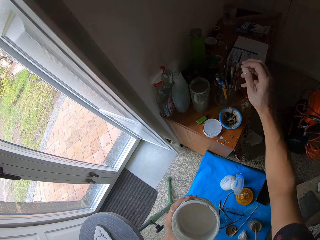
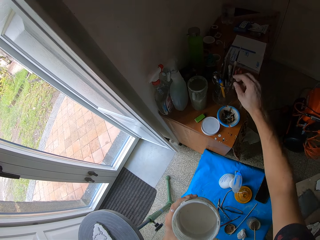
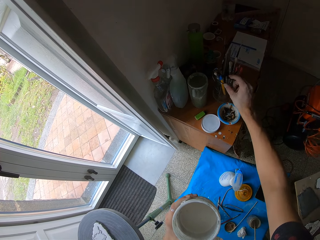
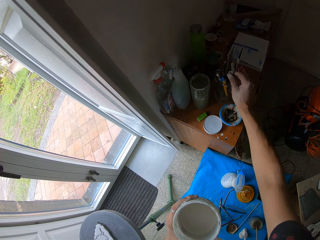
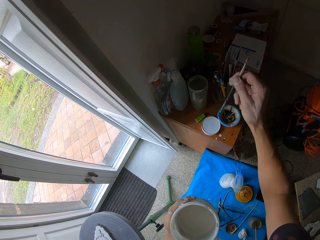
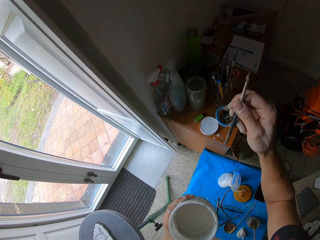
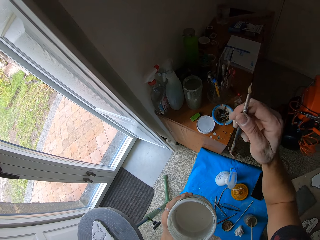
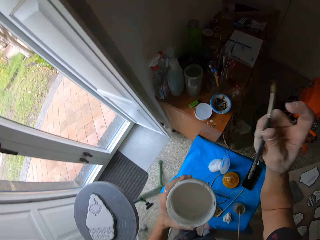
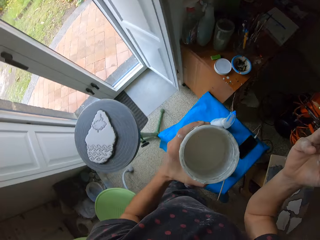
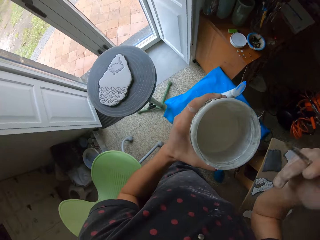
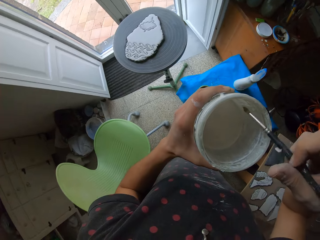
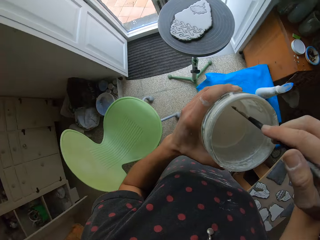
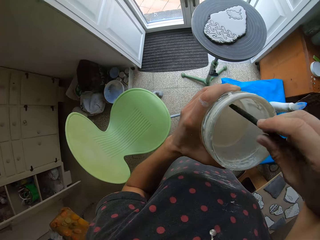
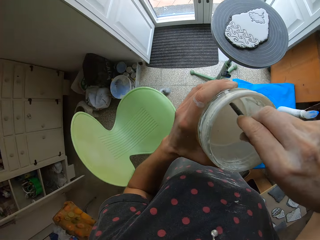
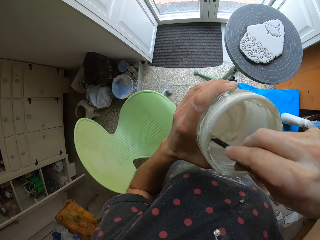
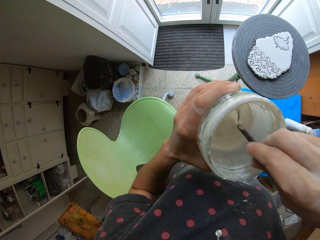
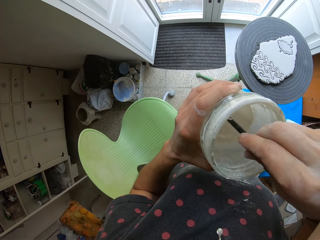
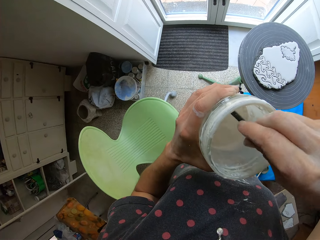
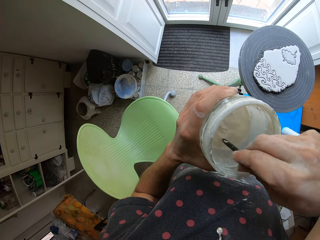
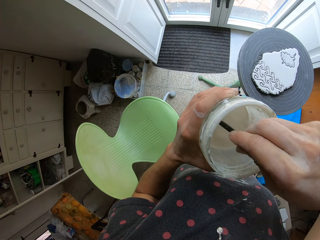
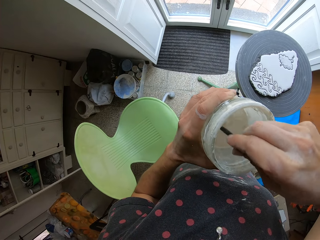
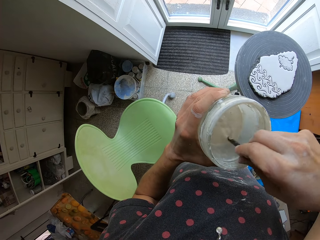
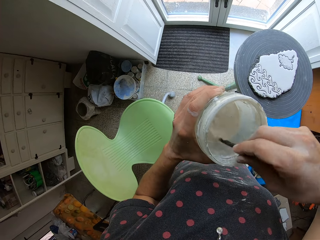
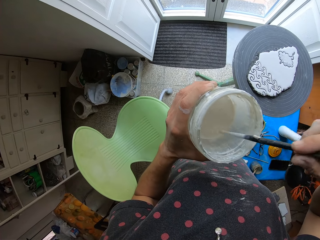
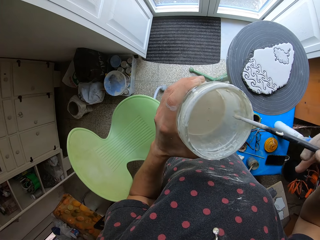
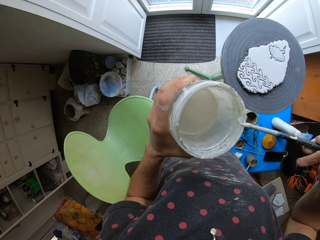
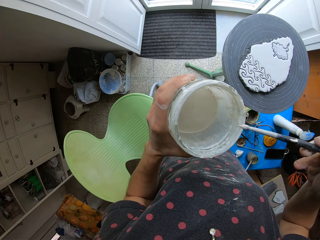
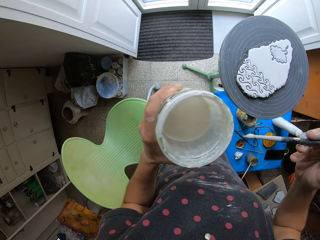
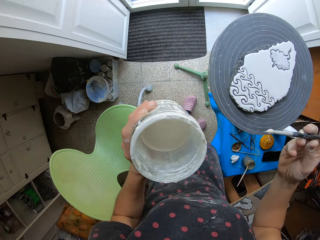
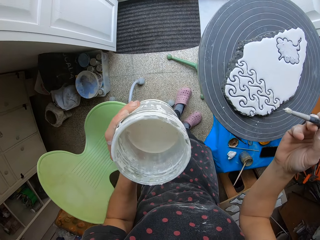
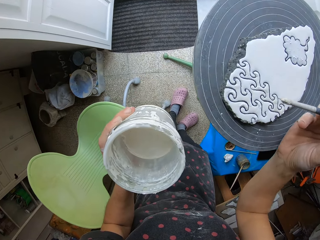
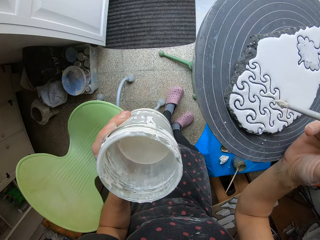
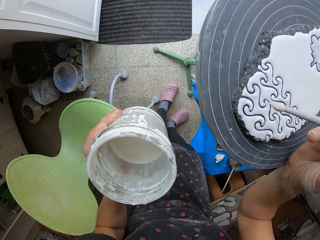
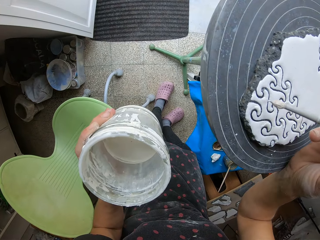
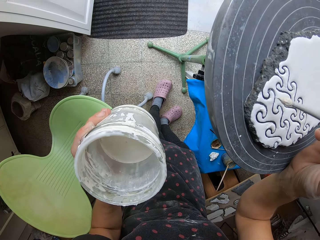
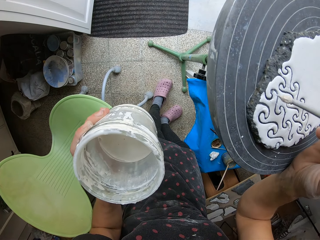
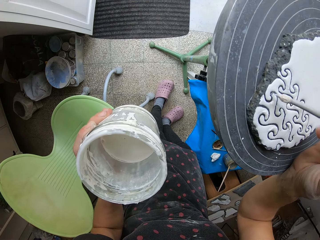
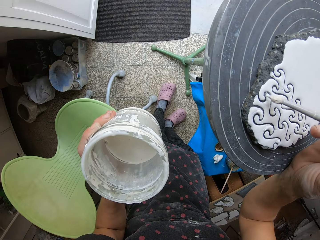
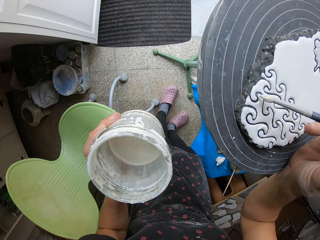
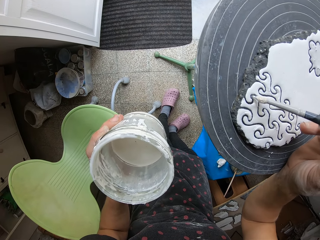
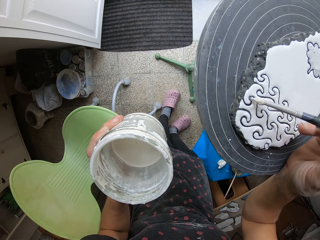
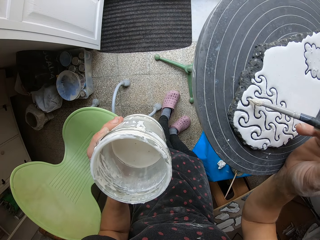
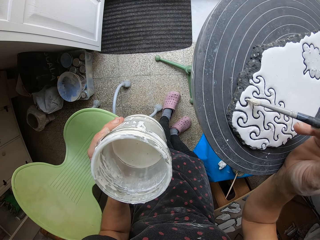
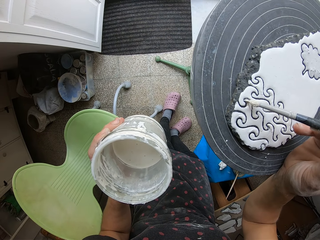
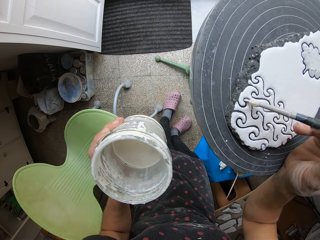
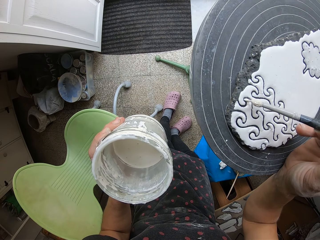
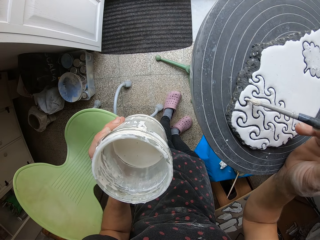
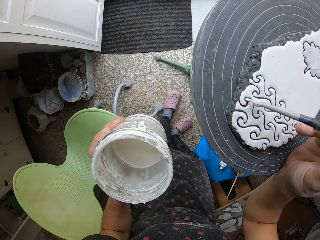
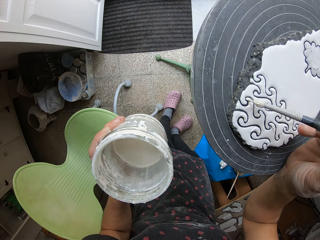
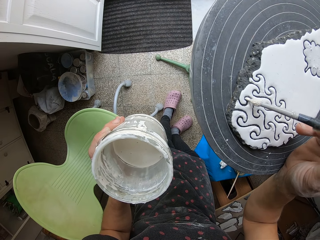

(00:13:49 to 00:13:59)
The camera wearer picks up the paint brush from the container. He looks at the paint brush in his hand. He picks paint with the brush. He stirs the paints with the paint brush inside the container. He pulls the brush from the paint. He paints the stone with the paint brush.

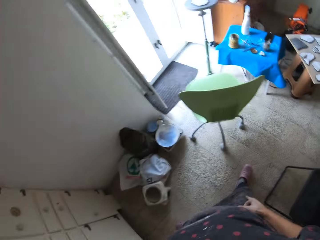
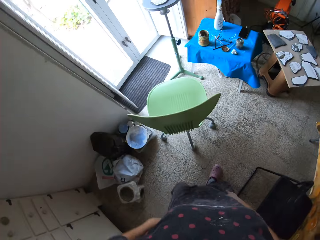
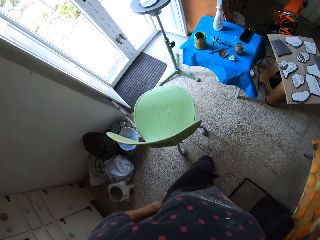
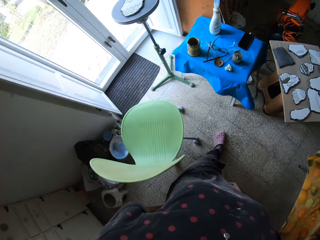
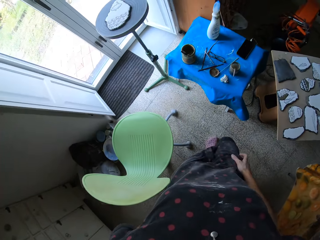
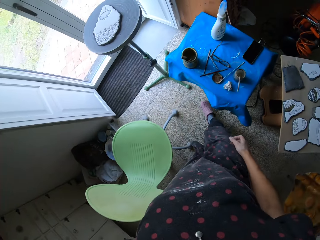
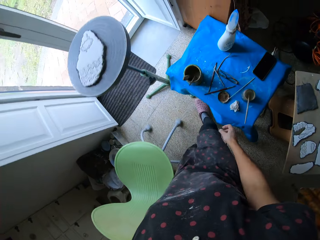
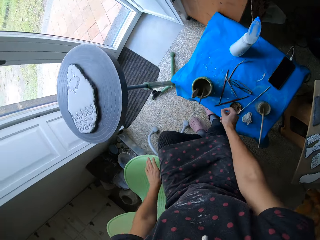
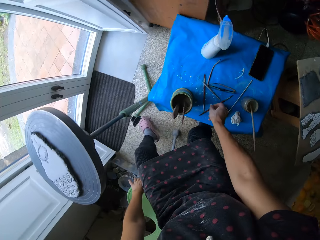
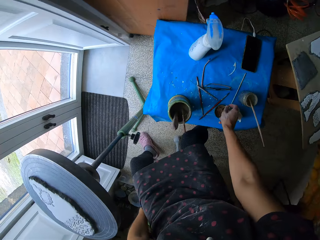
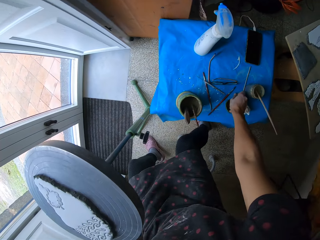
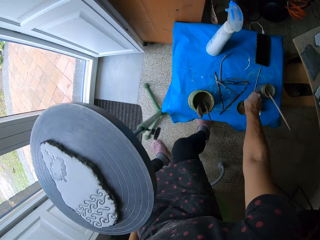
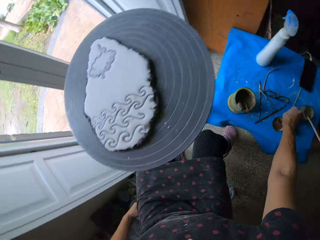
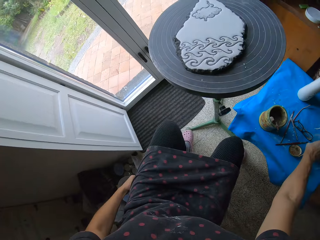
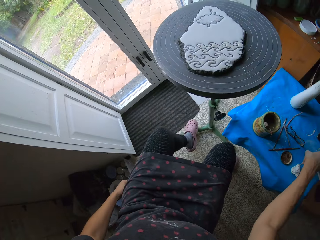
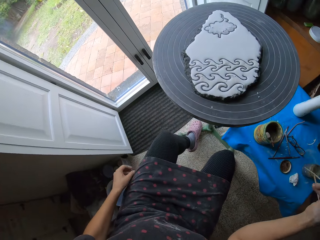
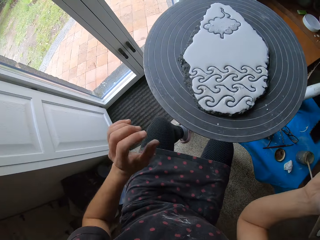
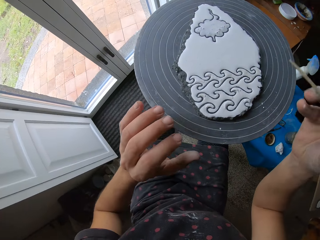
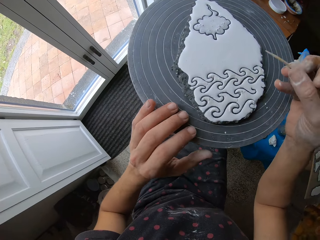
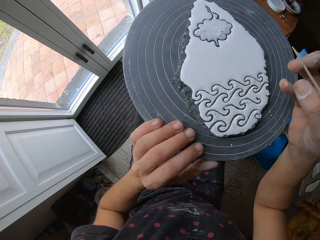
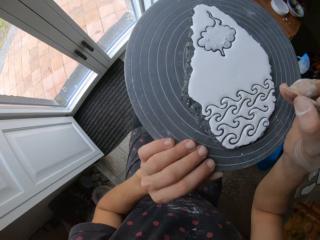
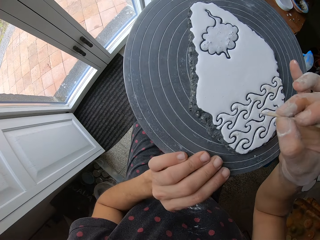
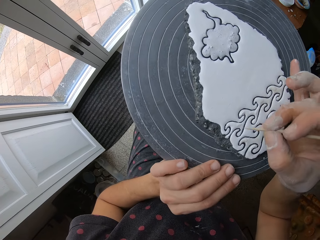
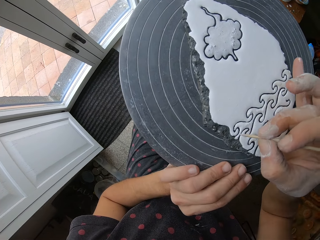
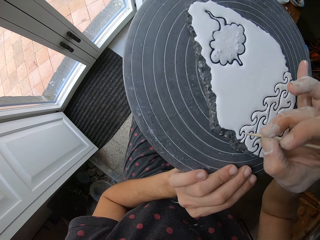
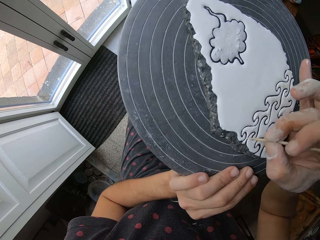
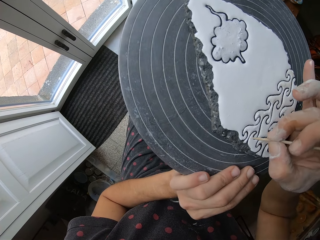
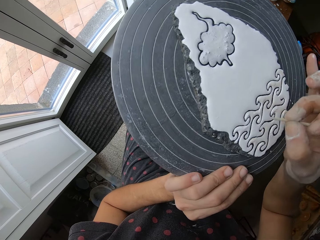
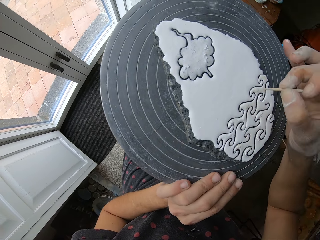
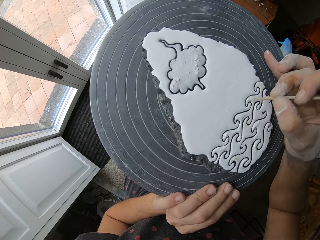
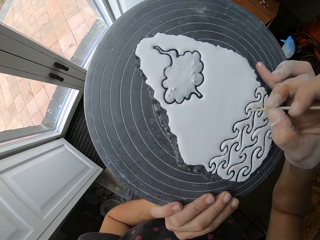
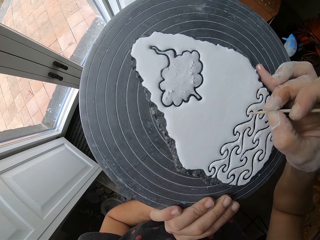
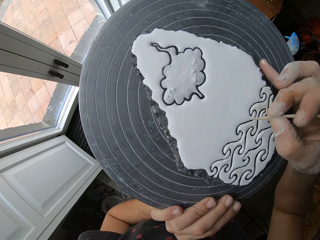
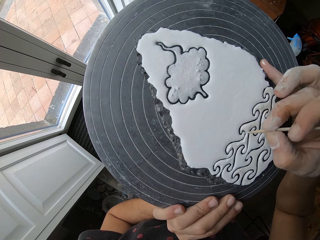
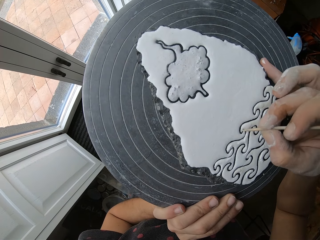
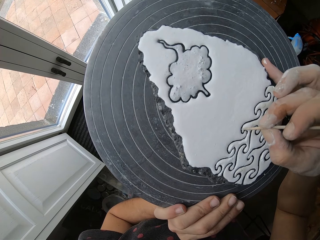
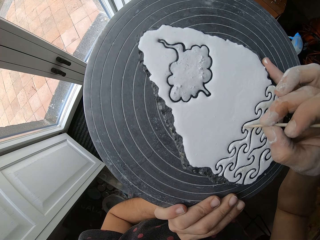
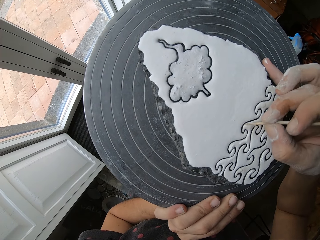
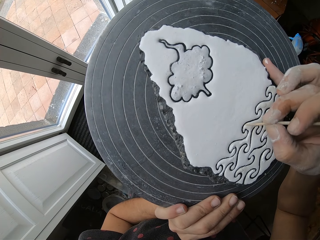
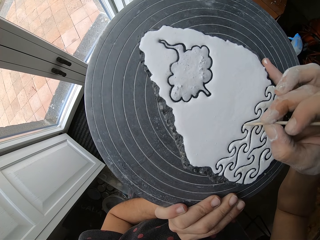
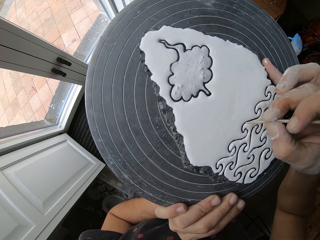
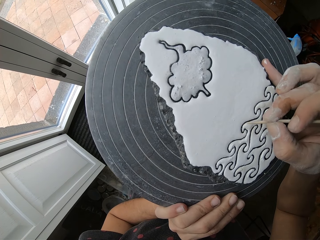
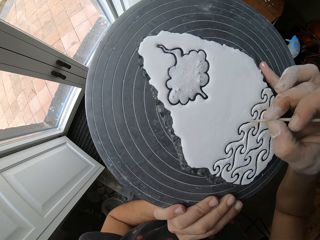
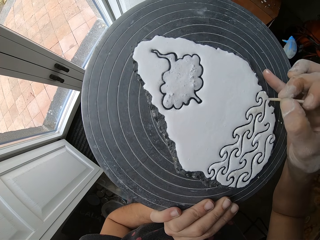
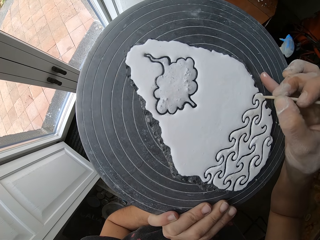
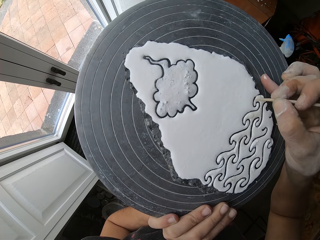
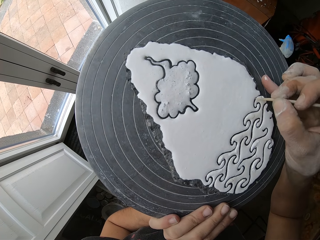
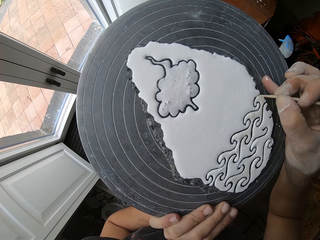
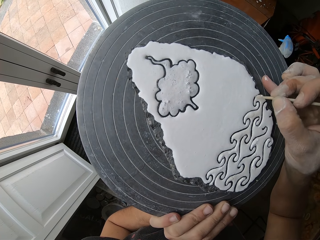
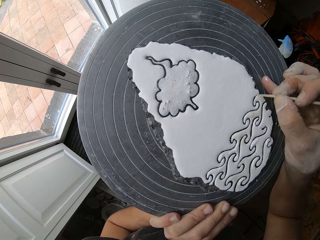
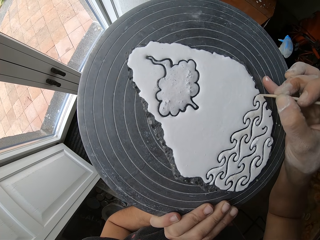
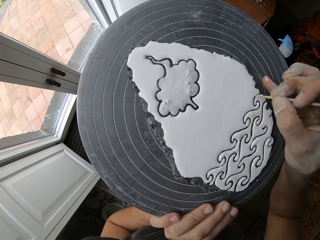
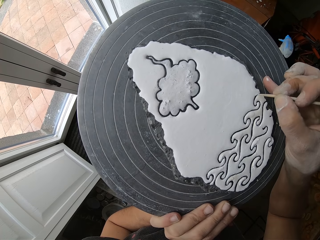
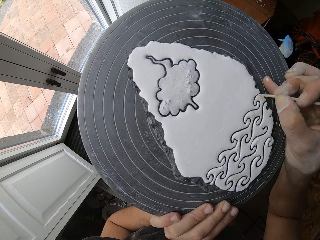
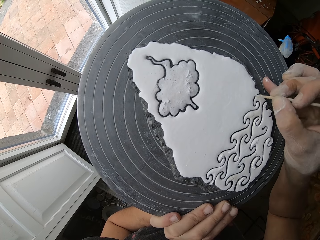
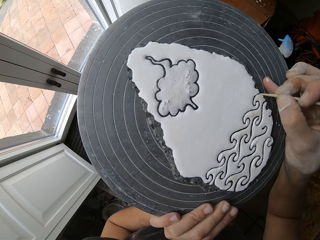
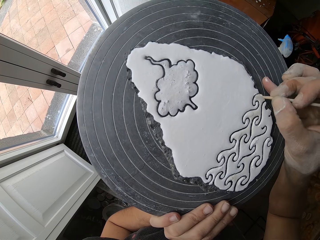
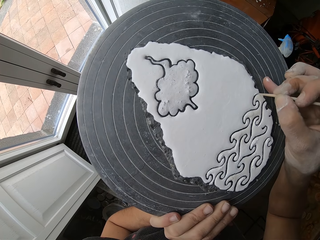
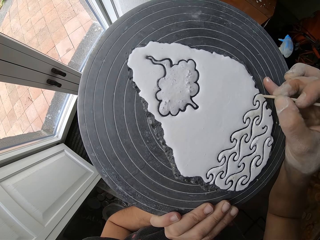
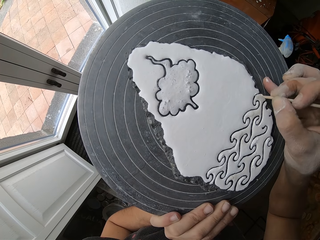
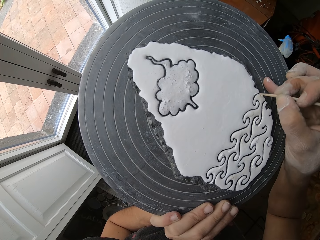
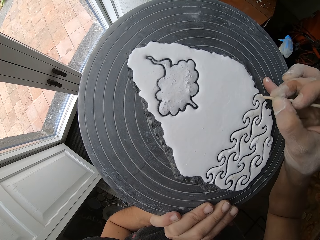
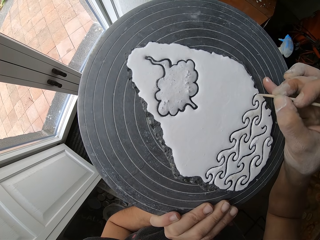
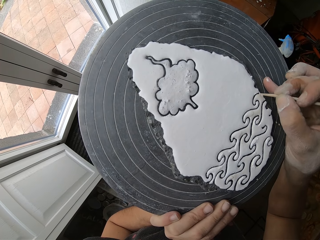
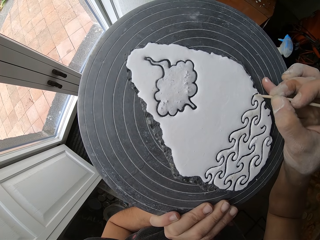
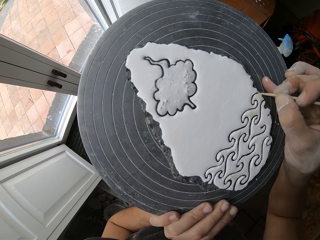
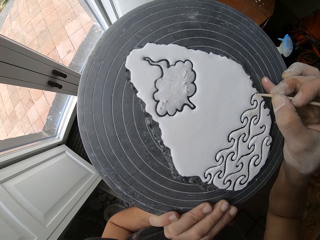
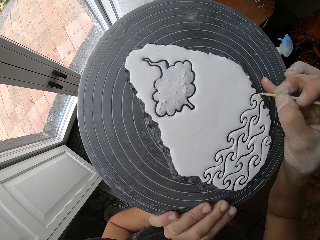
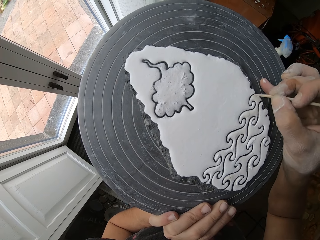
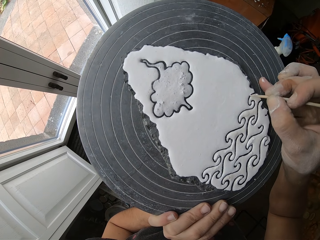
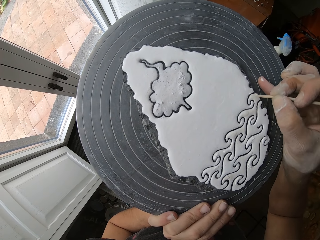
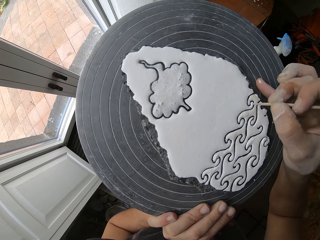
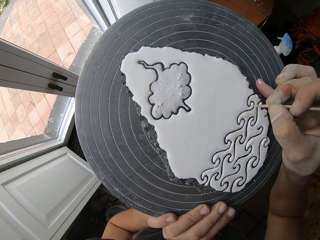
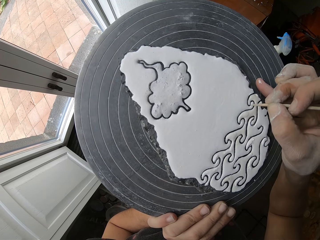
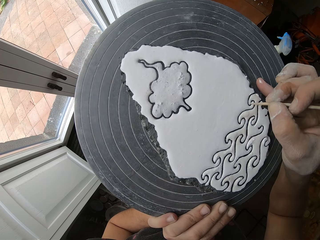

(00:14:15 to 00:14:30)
The camera wearer walks around the house. They pick a brush. They sit on the chair. They pick up the pointed stick from the table. They sketch the paints on the stone with the pointed stick.
